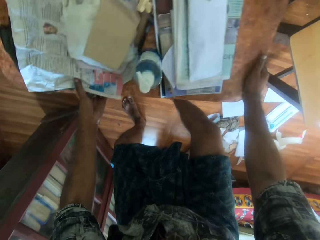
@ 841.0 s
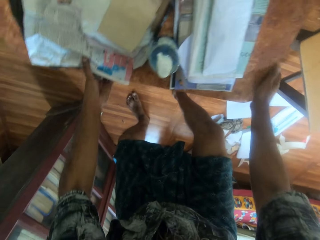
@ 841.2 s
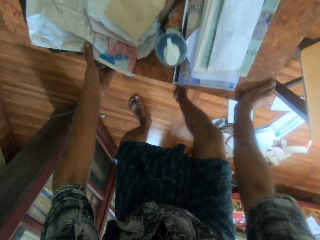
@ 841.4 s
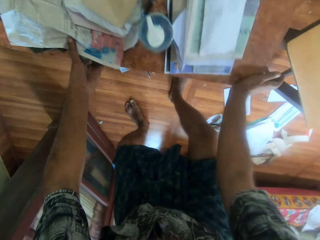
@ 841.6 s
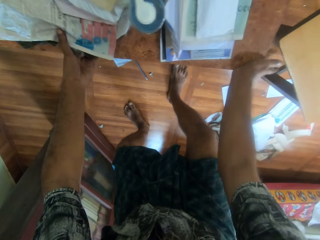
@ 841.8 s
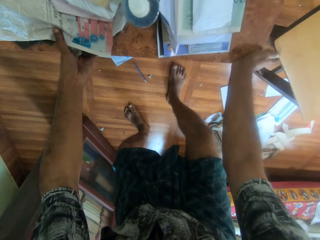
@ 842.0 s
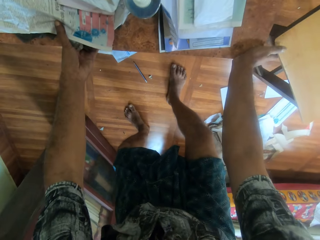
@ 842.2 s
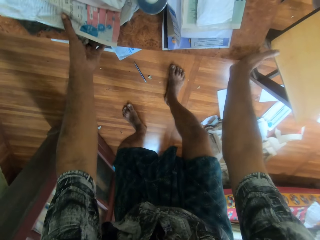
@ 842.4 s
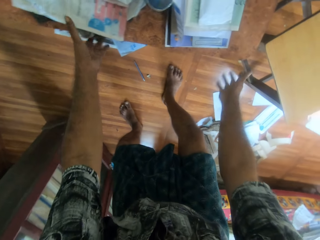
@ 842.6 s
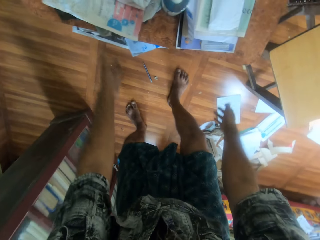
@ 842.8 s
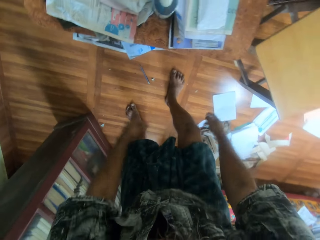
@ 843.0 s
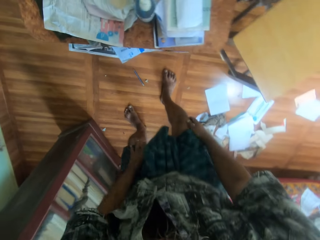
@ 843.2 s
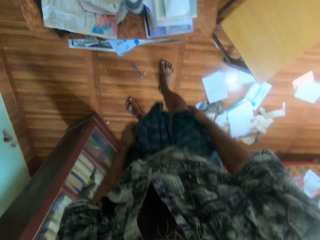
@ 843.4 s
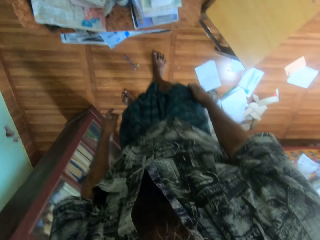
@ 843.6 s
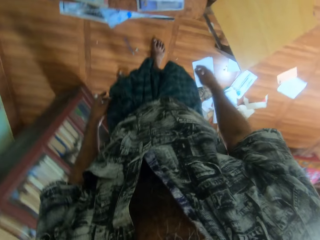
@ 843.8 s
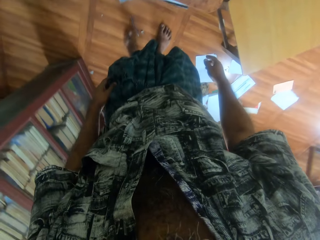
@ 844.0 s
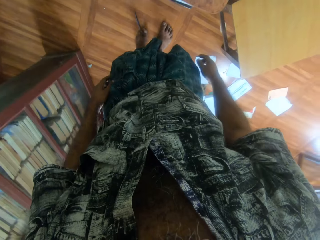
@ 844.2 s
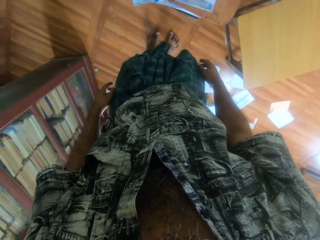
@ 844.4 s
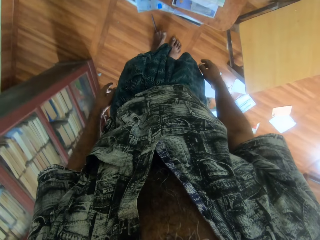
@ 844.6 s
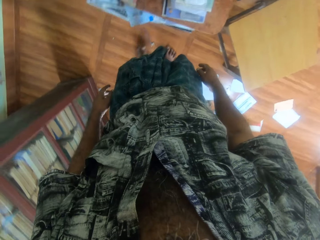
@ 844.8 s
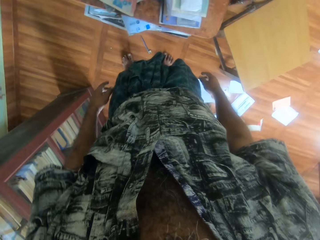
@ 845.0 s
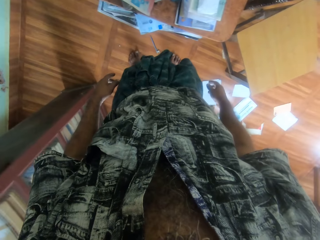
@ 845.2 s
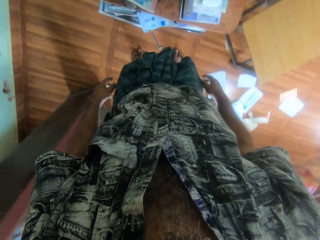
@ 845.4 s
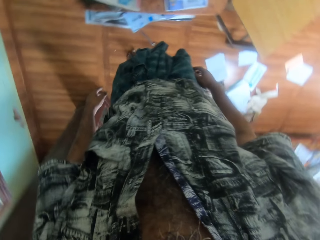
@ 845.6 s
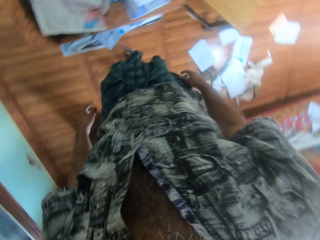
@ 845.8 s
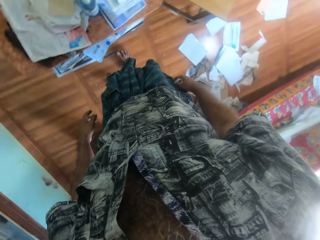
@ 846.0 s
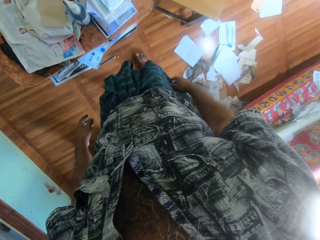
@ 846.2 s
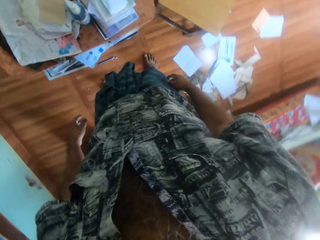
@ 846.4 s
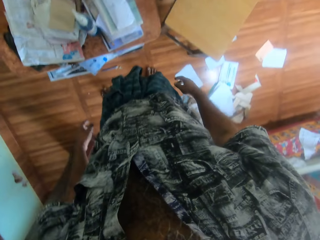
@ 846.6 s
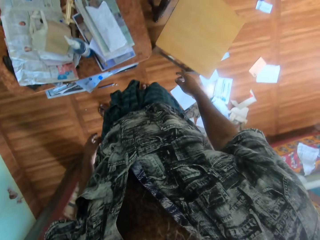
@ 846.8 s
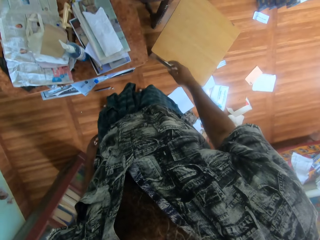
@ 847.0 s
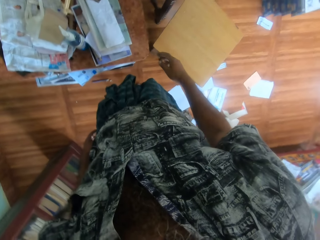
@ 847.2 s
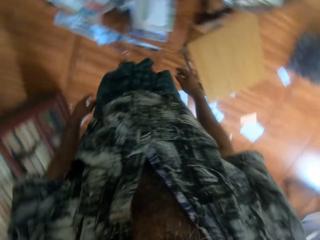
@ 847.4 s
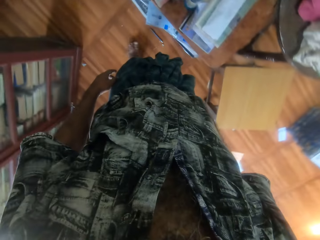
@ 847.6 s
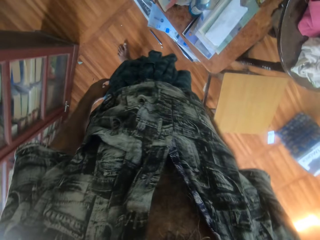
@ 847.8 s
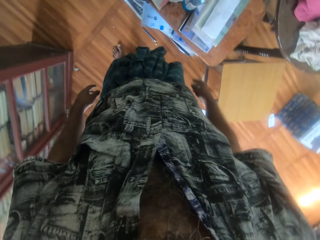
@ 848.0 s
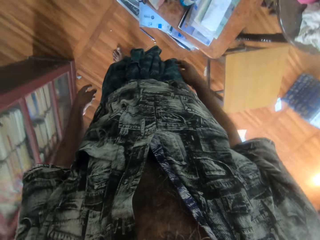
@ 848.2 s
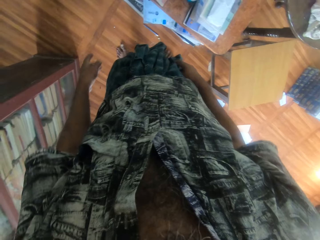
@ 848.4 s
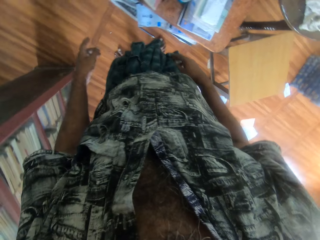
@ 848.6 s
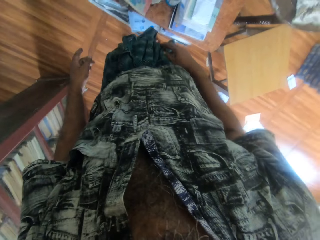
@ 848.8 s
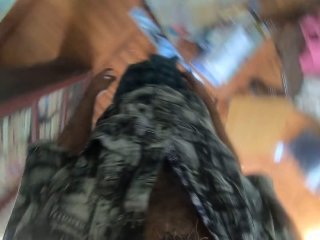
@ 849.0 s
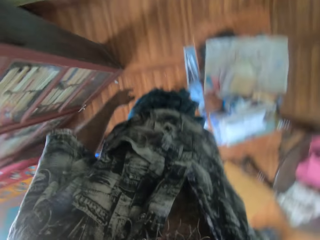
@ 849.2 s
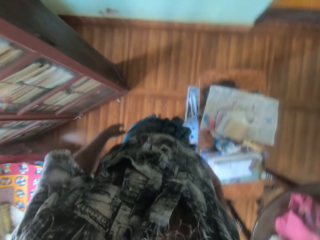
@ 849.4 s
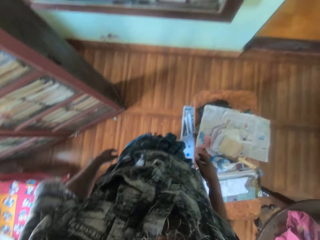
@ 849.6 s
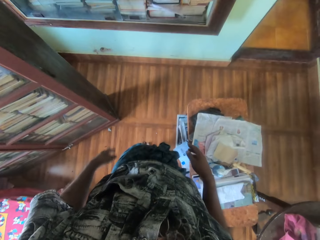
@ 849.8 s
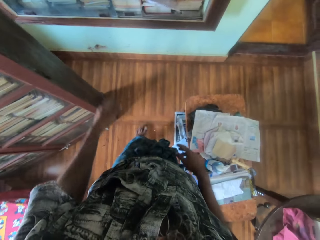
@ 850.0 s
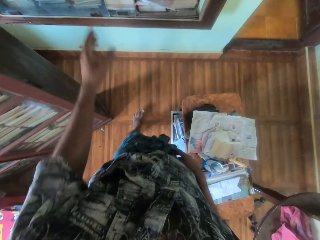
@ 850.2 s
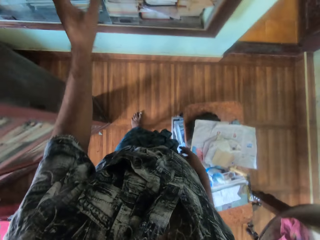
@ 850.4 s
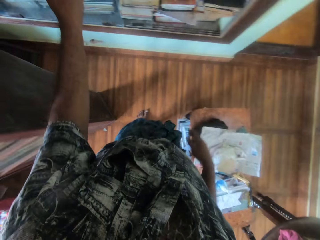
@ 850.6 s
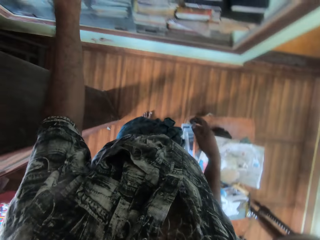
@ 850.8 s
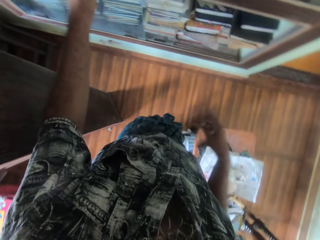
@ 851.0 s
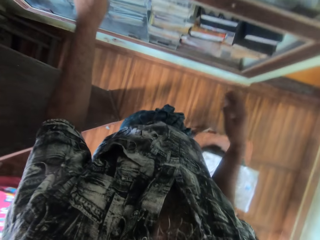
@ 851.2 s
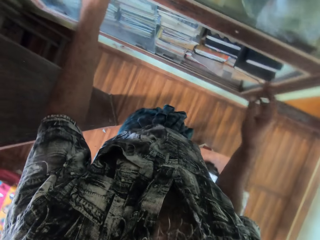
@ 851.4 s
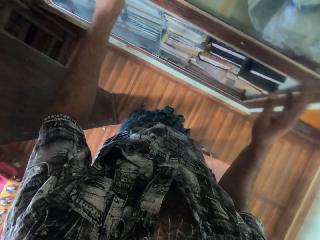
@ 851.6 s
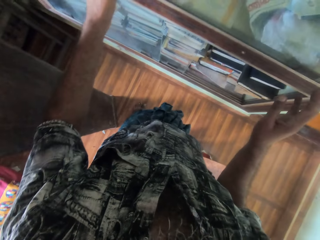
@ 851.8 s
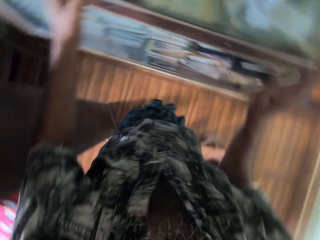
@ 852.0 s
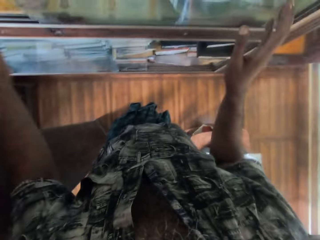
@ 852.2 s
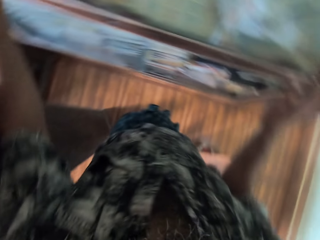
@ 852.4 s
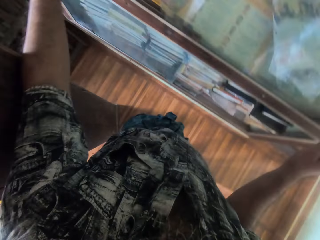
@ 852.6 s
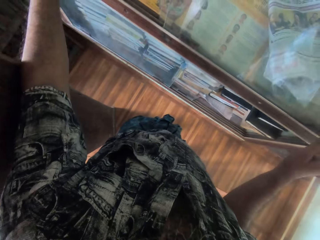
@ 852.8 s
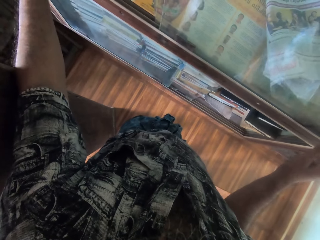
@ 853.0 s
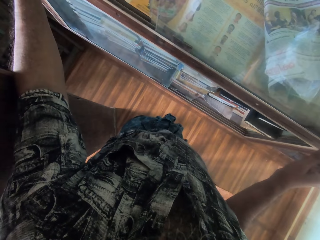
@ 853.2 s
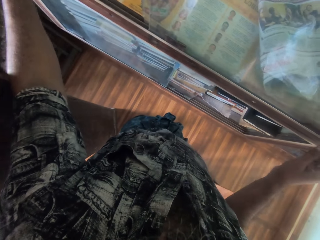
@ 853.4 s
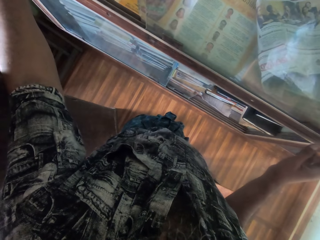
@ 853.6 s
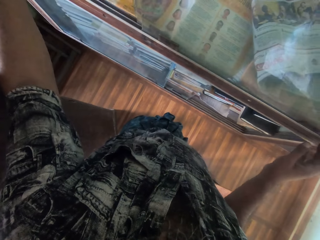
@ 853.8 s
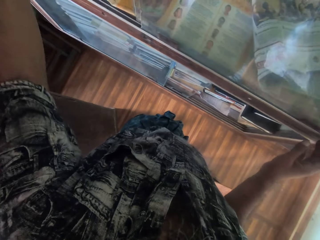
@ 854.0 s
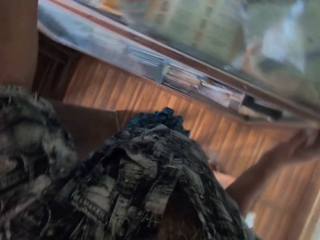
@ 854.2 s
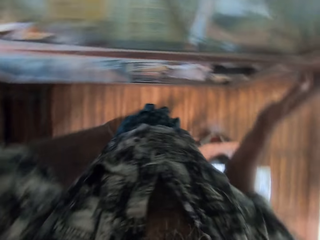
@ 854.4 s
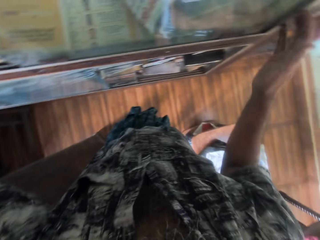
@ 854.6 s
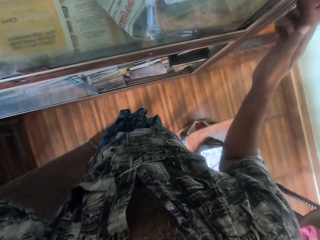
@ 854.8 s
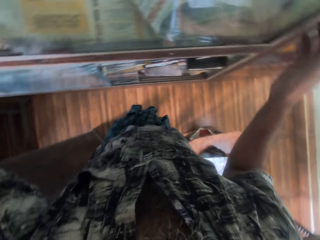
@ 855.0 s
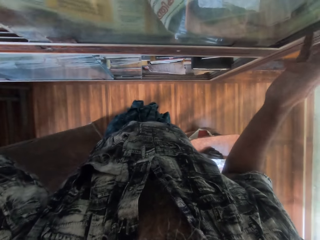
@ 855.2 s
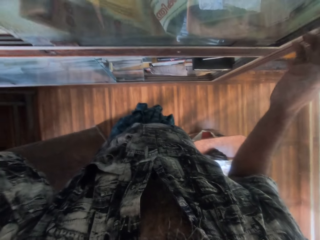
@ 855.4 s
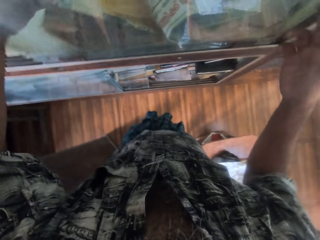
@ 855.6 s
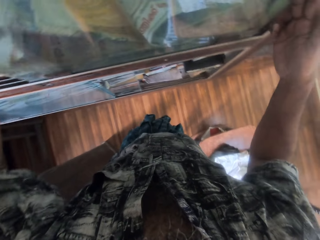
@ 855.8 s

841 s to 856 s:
The camera wearer stands beside the table. He touches the screw on the floor with his left leg. He moves something on the floor with the leg. He touches the screw on the floor with his right leg. He looks around the room. He puts the hands on the cabinet. He touches a shelf with his left hand. He holds the shelf with his right hand. He removes the papers from the cabinet. He folds a paper in the shelf with his left hand.

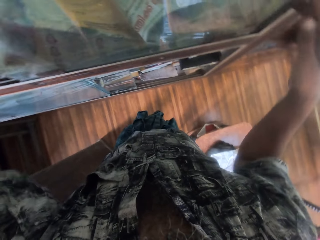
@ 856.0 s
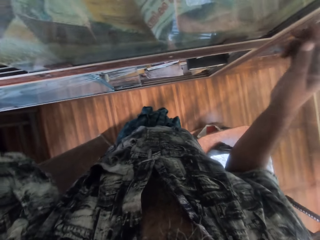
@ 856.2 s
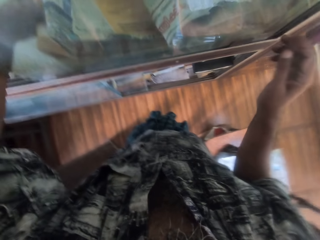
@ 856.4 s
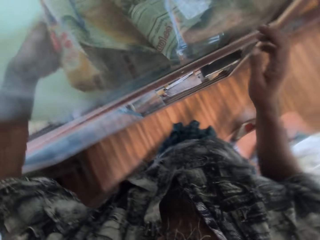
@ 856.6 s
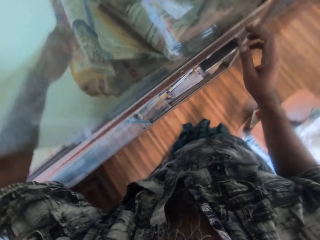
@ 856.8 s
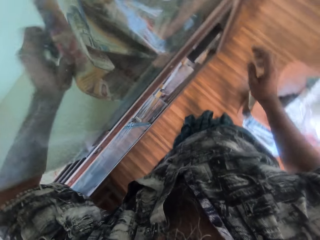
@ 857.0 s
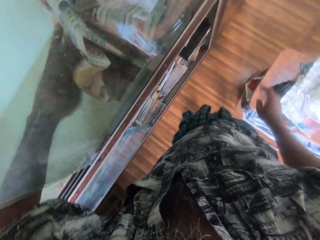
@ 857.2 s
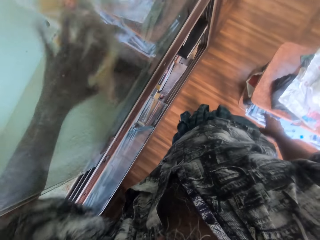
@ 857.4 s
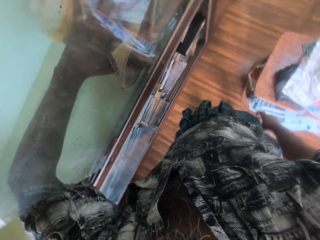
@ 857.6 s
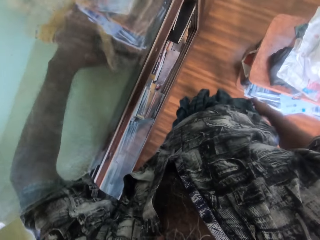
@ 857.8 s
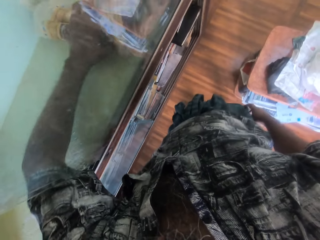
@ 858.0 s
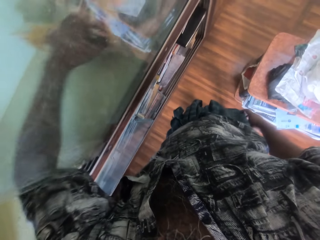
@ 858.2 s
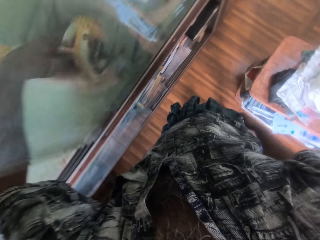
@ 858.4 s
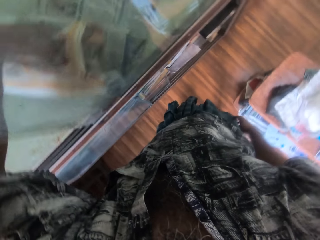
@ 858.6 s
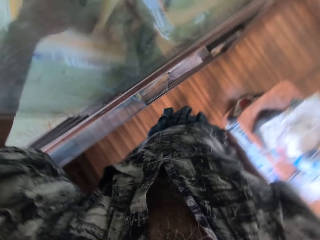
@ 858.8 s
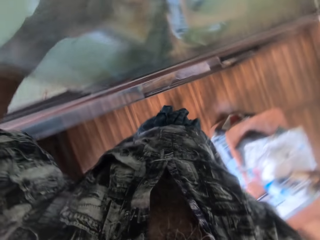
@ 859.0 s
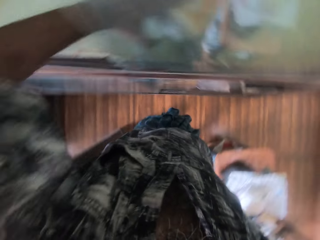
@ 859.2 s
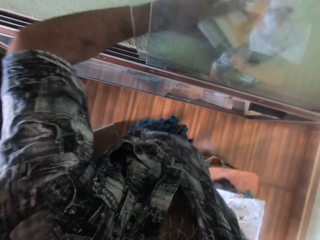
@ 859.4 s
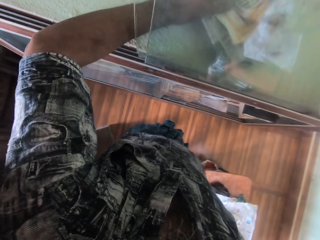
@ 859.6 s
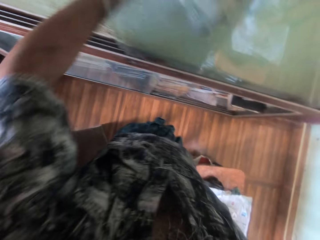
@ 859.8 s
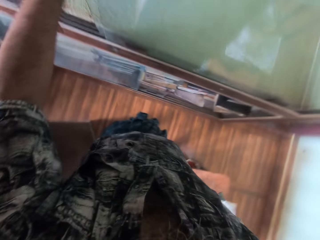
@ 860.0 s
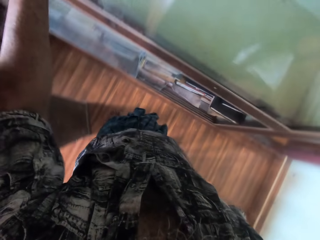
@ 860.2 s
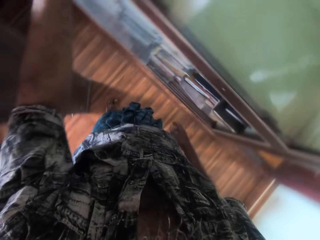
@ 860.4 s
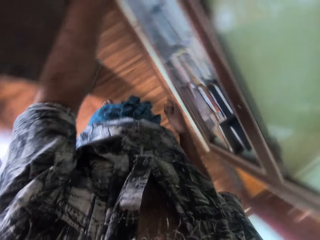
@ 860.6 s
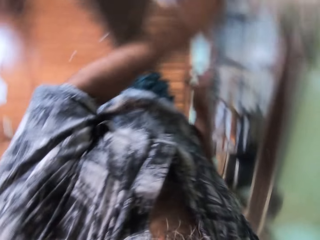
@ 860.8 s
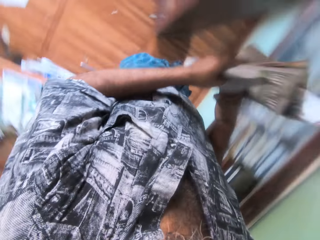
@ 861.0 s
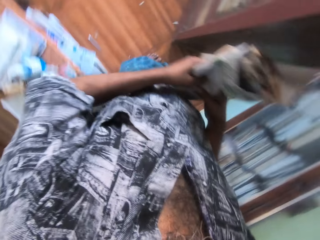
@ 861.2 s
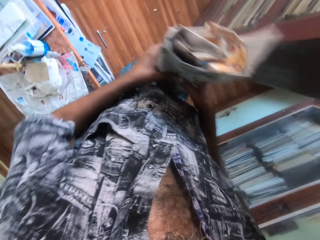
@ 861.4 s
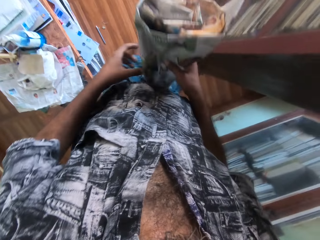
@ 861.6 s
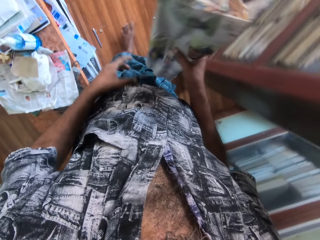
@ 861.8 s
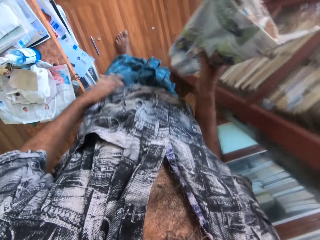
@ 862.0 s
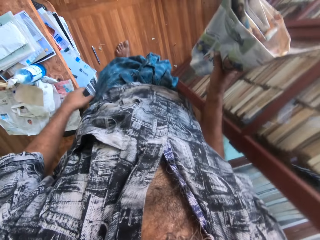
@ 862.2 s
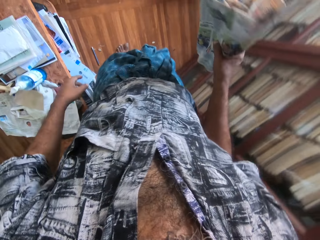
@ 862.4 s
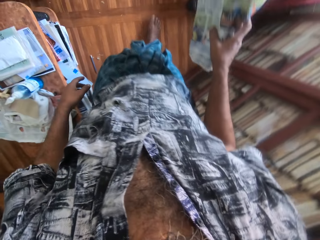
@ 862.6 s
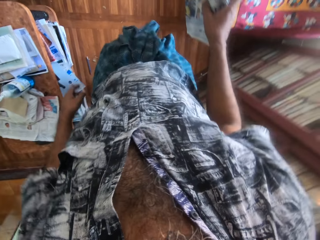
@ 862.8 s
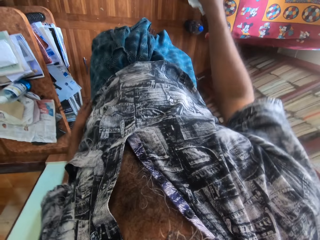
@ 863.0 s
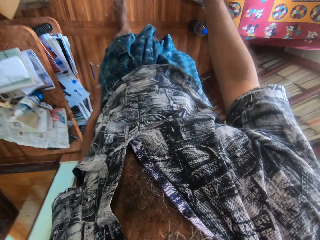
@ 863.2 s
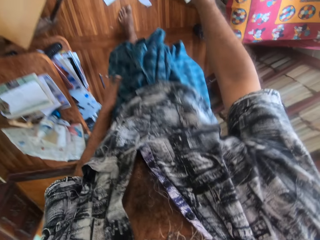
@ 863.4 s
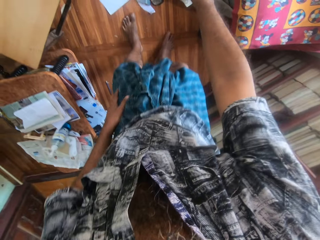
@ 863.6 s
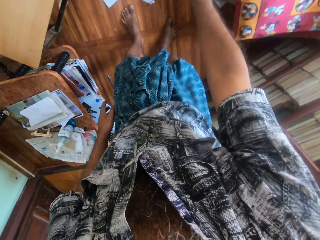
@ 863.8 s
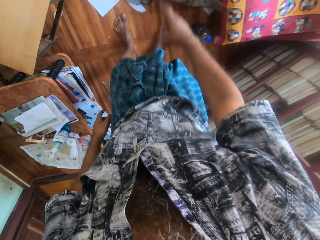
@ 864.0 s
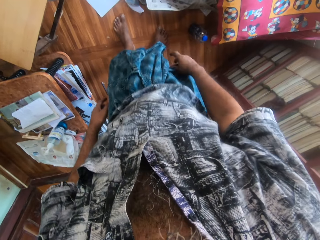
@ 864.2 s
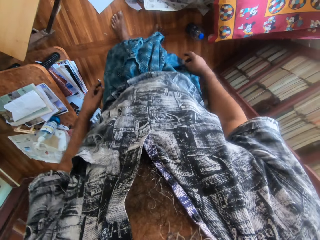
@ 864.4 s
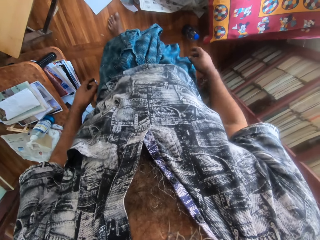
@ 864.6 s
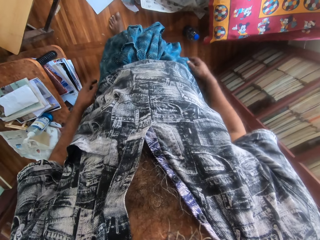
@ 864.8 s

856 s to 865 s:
The camera wearer brings out the paper from the shelf with his left hand. He holds the paper with both hands. He holds the paper with his right hand. He walks in the room. He drops the paper on the floor with his right hand.
